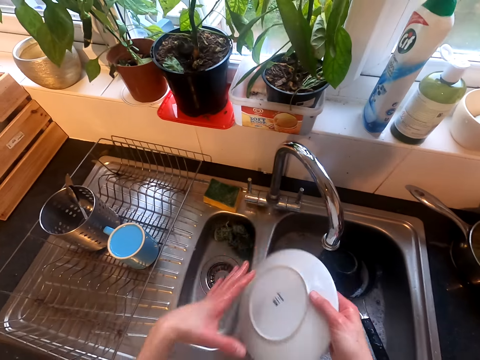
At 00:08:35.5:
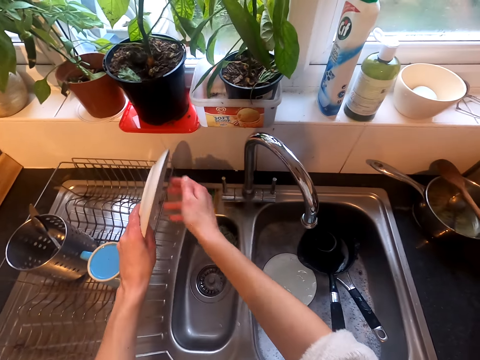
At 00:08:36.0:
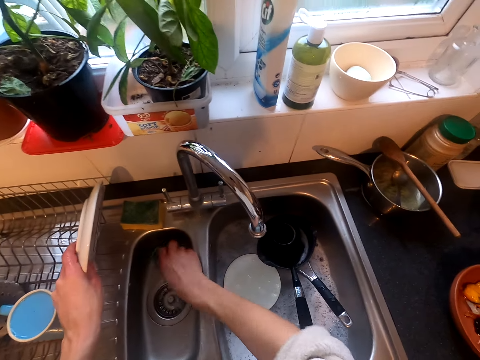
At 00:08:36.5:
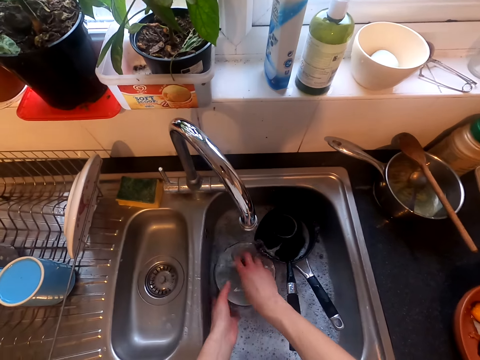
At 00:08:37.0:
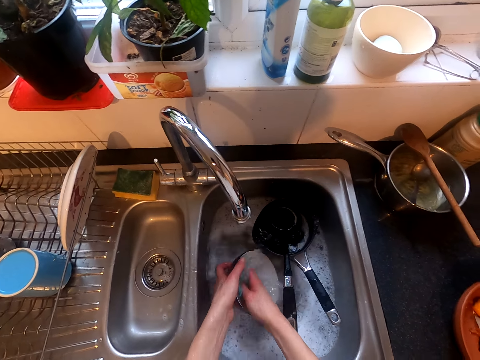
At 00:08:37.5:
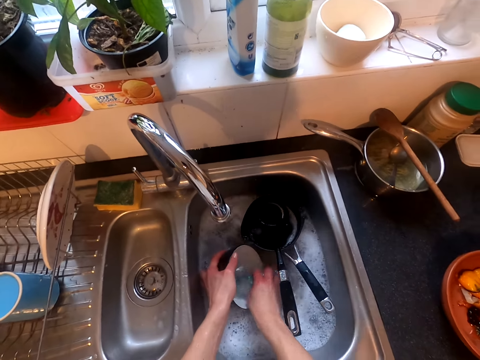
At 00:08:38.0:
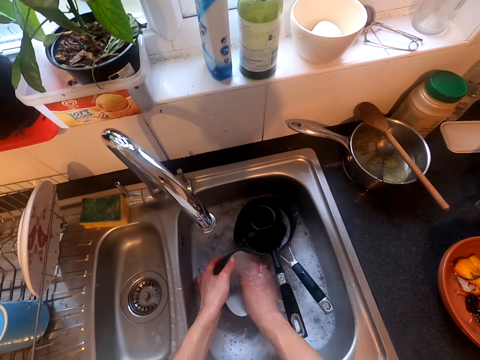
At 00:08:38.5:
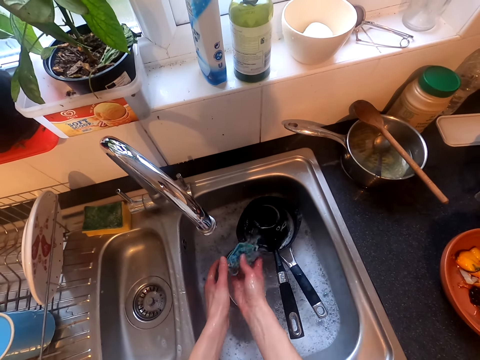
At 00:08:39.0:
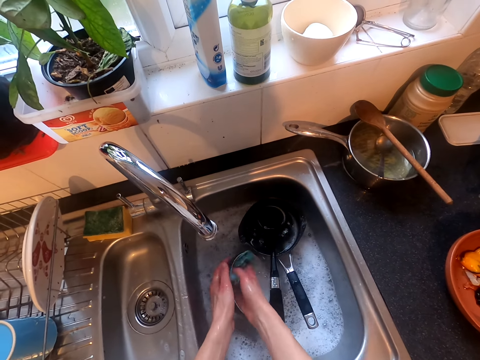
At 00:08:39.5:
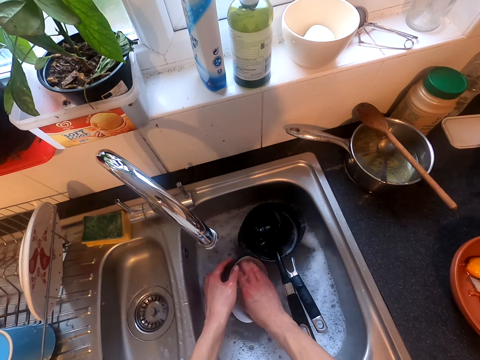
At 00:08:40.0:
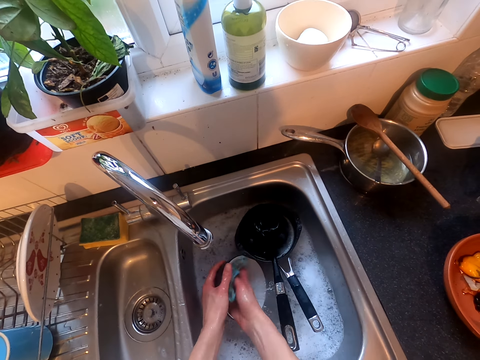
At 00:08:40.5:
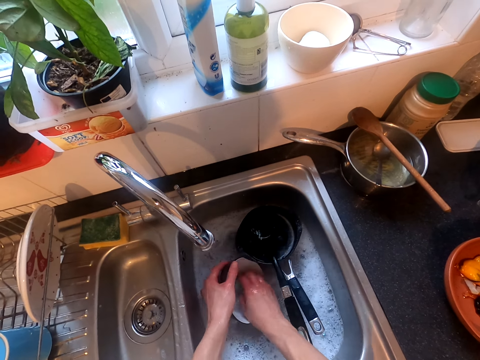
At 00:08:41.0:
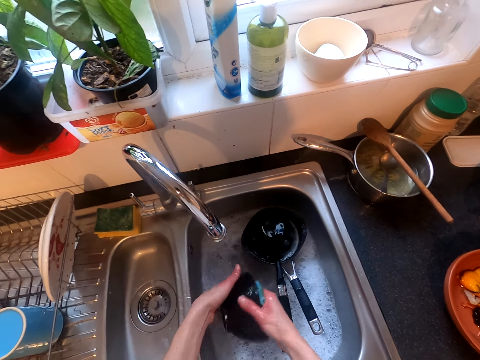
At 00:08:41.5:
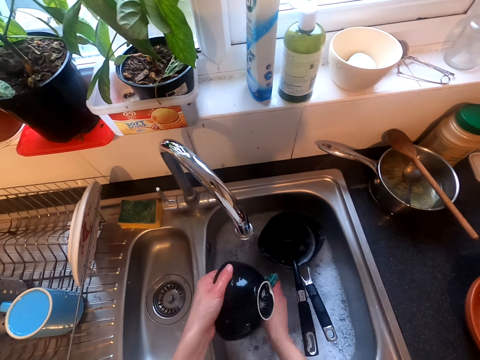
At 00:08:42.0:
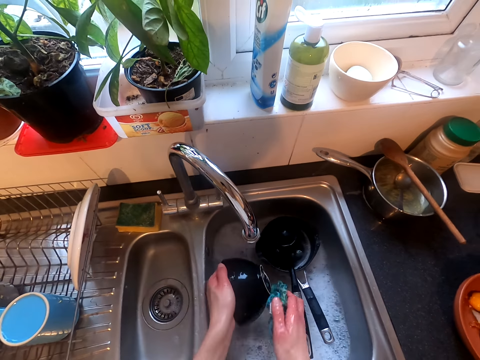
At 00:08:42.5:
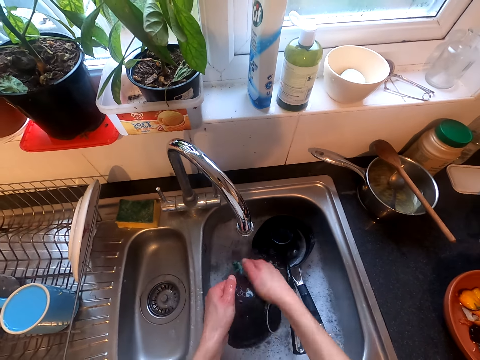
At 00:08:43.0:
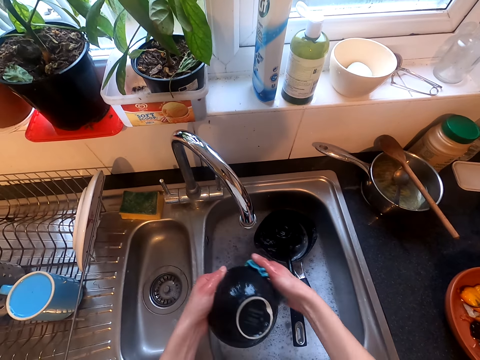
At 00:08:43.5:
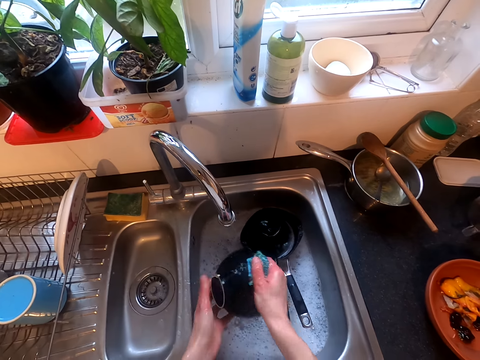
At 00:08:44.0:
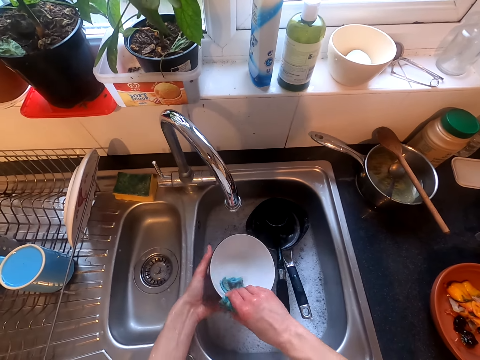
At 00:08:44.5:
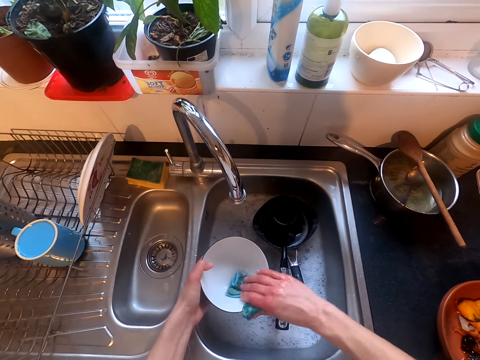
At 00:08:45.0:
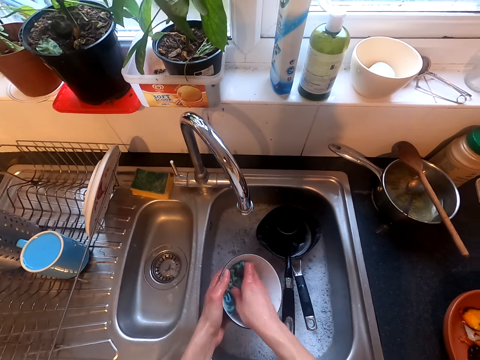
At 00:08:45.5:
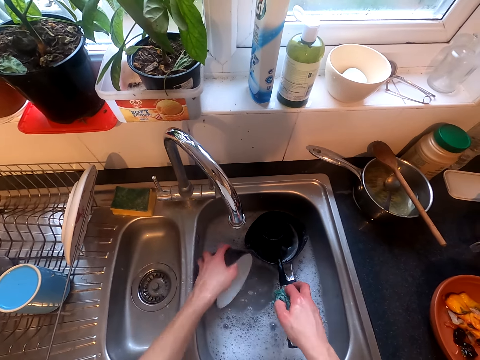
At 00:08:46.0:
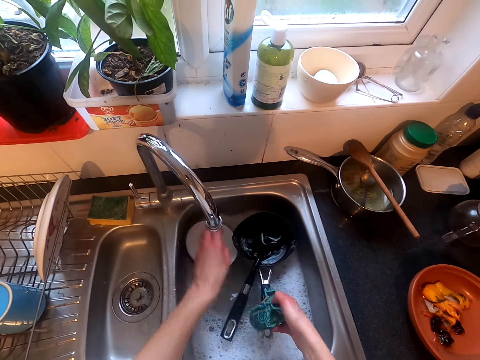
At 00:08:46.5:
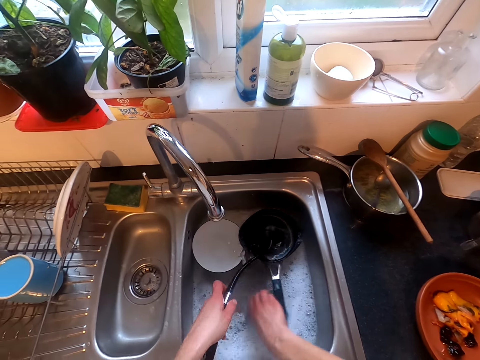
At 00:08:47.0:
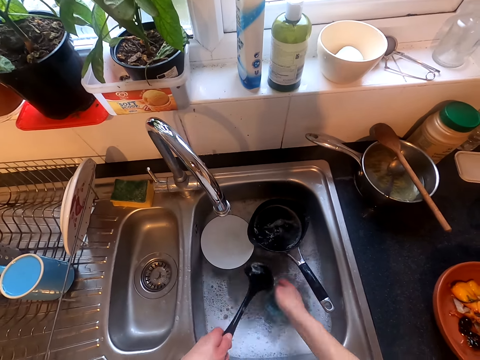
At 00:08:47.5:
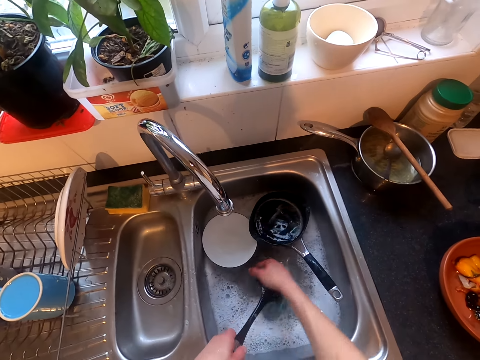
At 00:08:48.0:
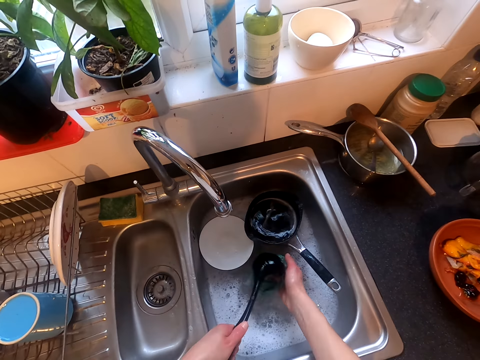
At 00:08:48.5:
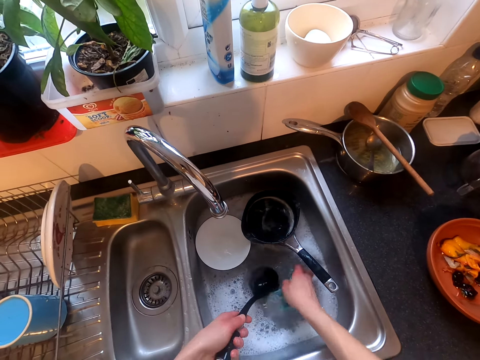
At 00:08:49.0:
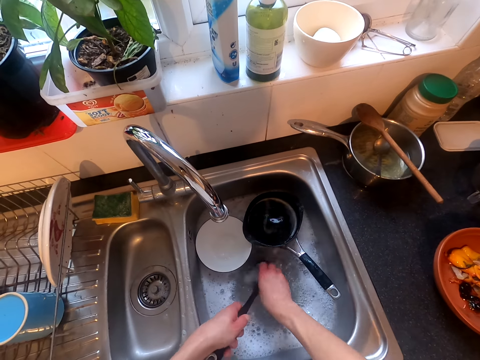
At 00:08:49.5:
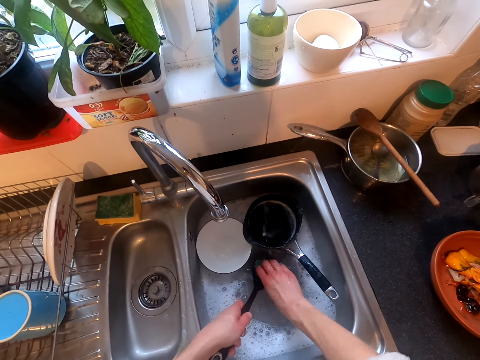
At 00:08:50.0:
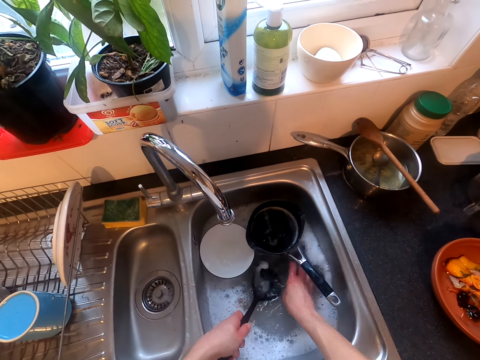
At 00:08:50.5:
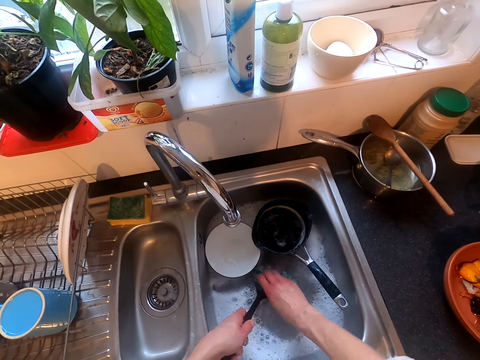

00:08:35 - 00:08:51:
The camera wearer closes the tap. They put the plate on the dish rack. They wash the bowl. They wash the spoon.

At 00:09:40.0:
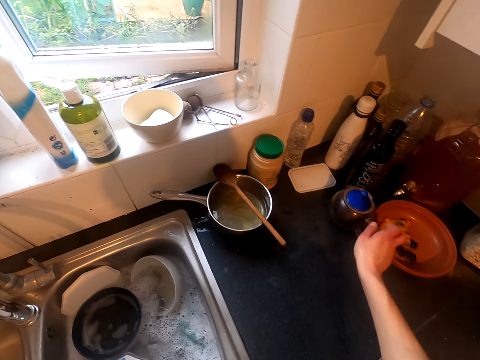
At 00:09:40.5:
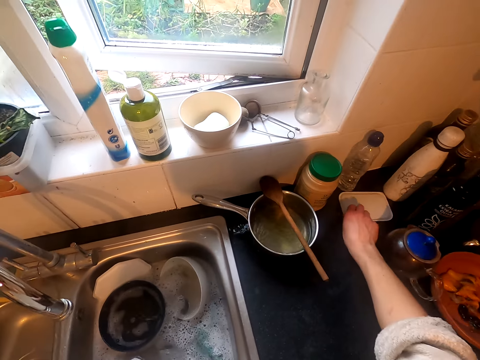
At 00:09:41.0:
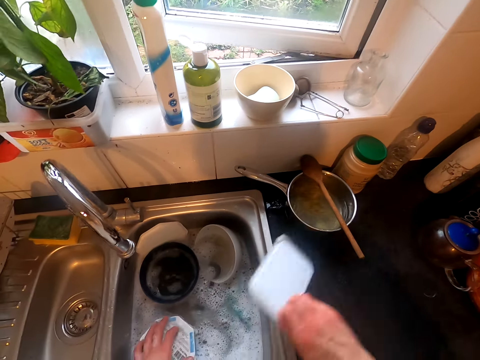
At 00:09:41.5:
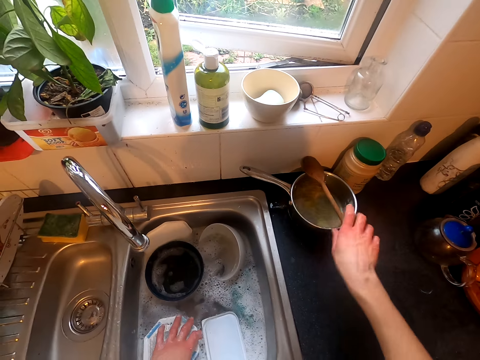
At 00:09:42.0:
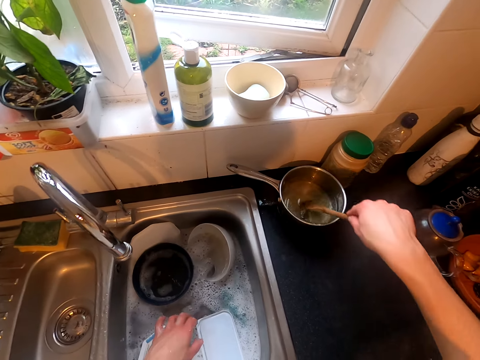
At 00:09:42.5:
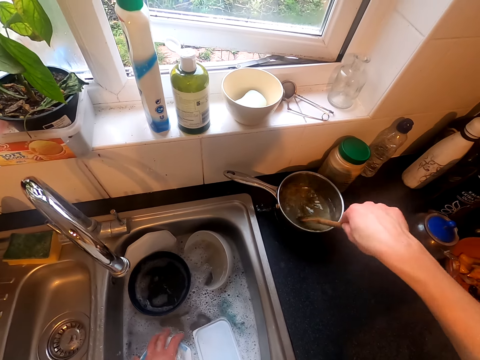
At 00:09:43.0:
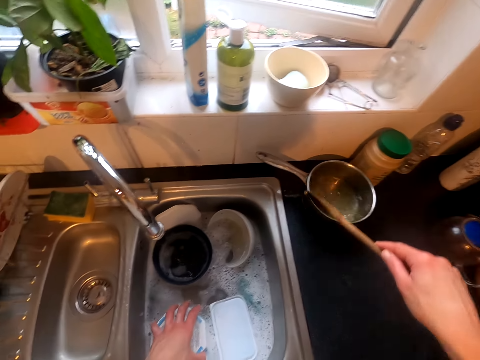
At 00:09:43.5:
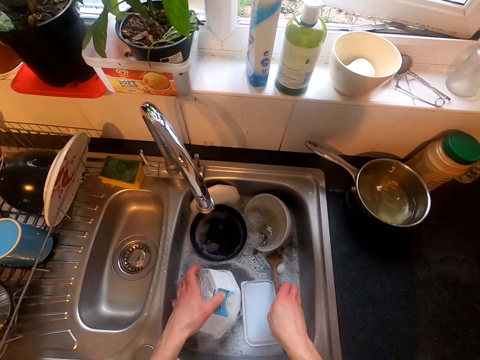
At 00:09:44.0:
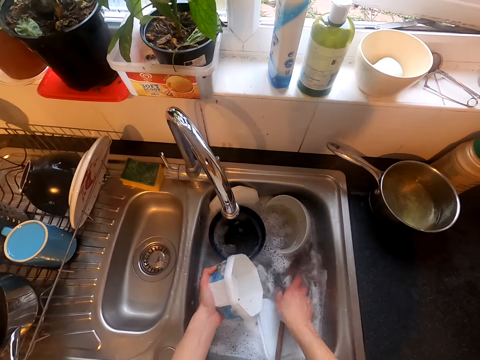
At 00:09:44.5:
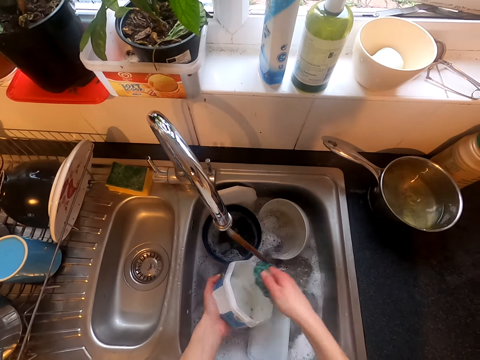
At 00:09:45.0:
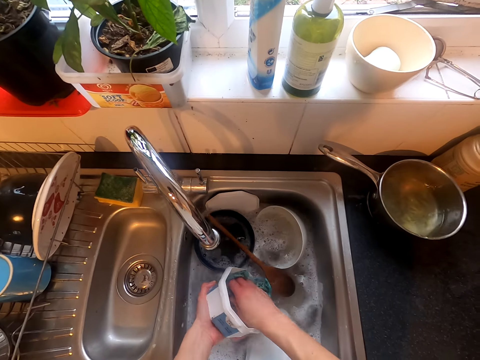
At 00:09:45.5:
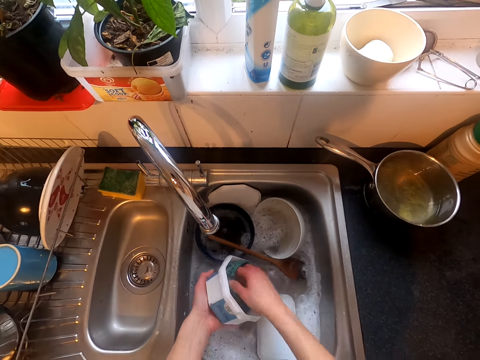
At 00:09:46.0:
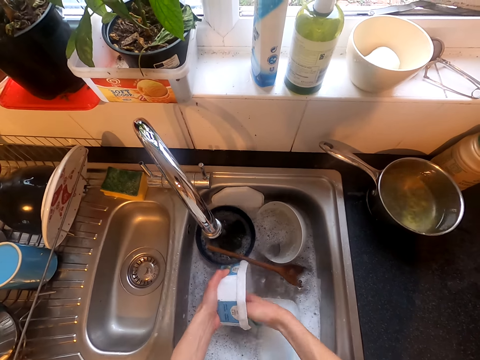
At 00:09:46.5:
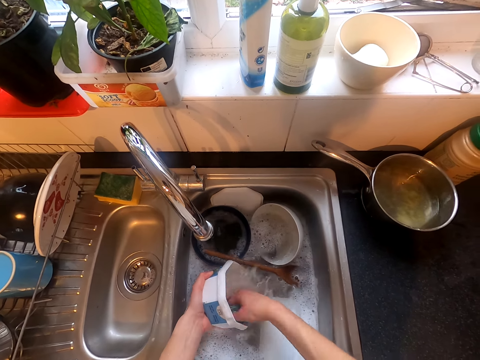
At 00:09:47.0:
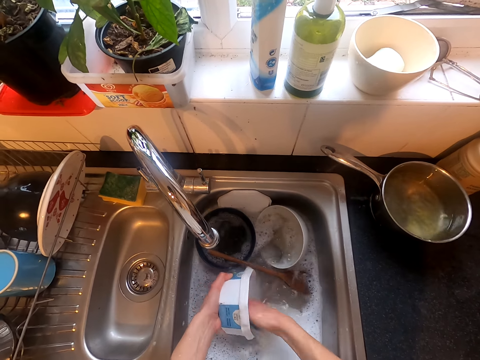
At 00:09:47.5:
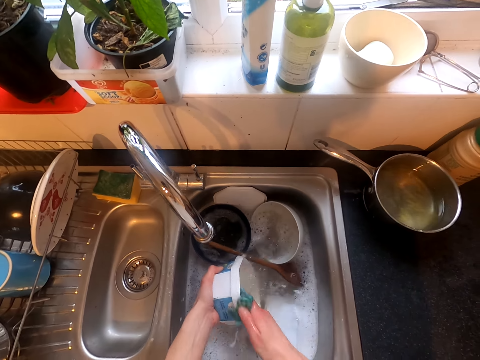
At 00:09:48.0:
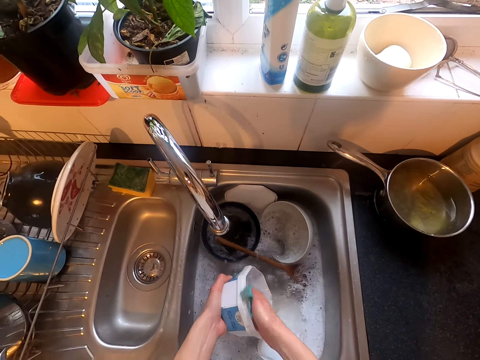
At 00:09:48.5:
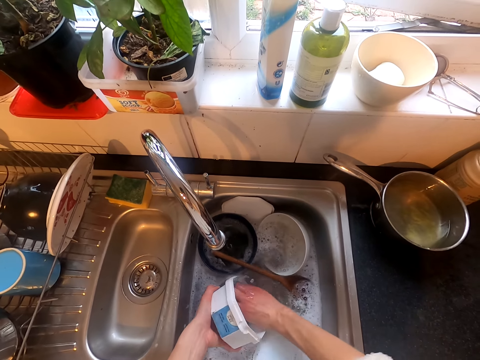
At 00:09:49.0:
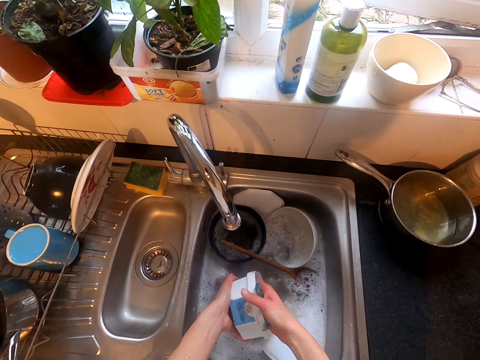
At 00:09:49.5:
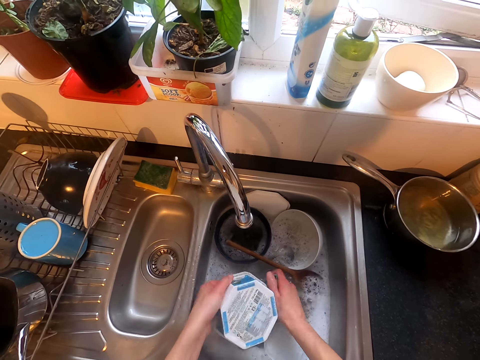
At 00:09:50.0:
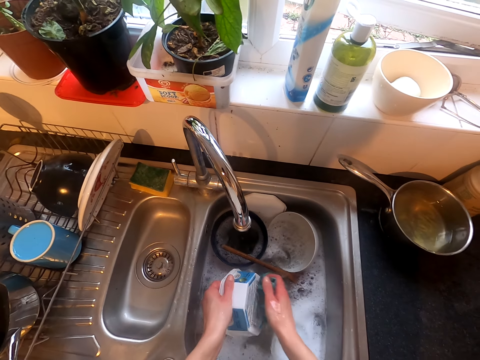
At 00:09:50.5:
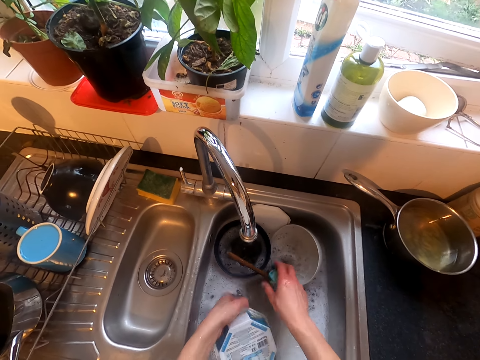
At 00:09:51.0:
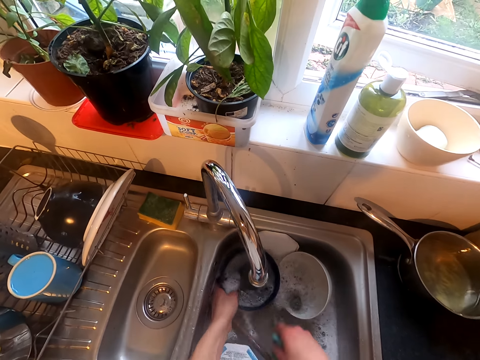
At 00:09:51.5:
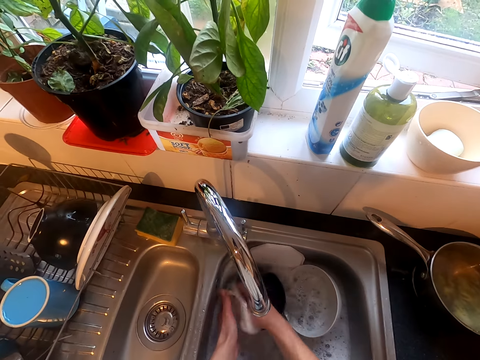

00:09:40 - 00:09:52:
The camera wearer picks up a lid. They stir the meal. They put utensils in the sink. They pick up the tin. They wash the tin.
